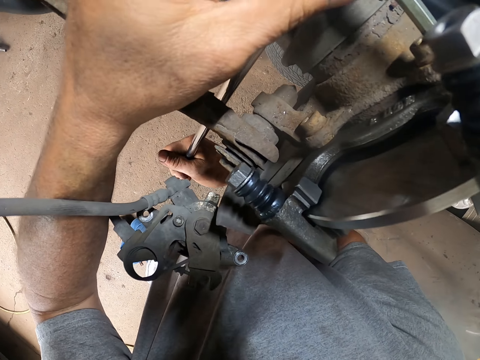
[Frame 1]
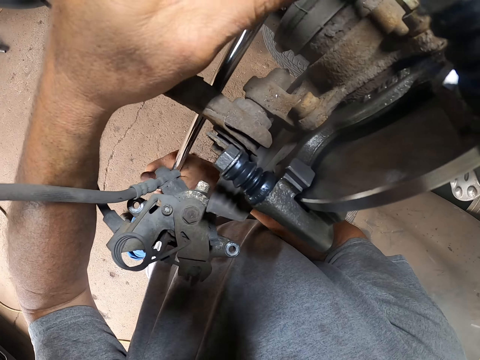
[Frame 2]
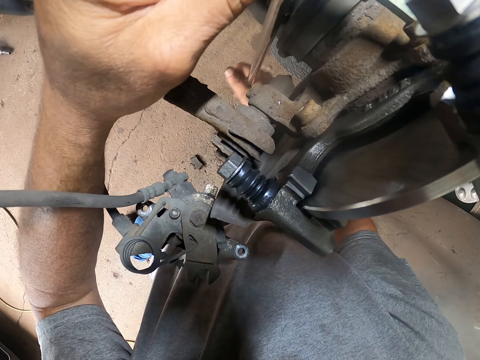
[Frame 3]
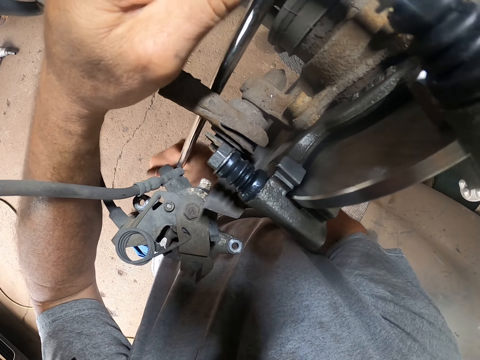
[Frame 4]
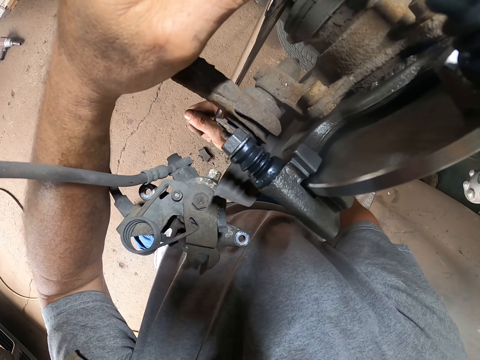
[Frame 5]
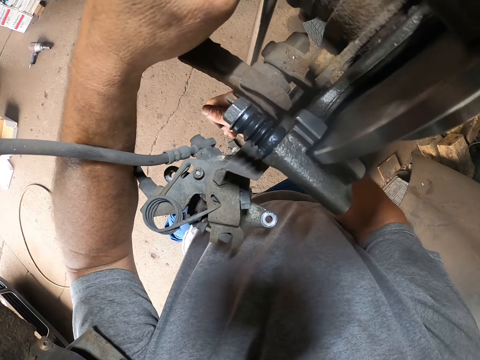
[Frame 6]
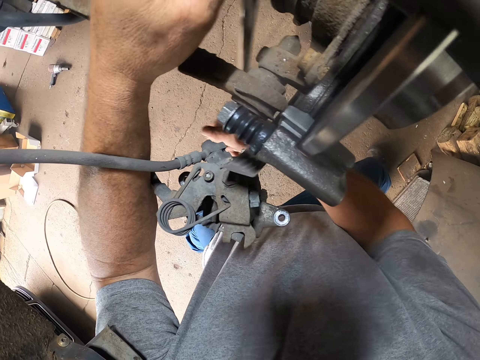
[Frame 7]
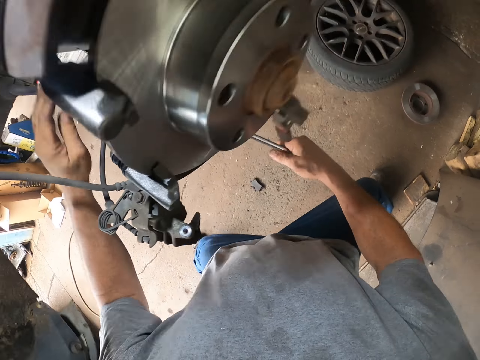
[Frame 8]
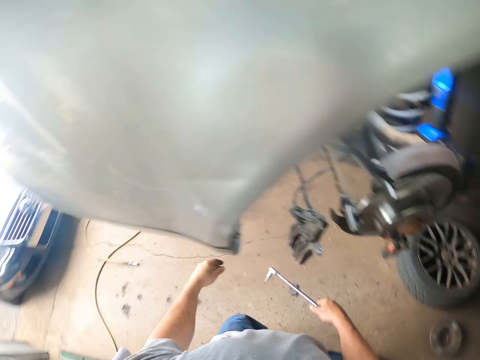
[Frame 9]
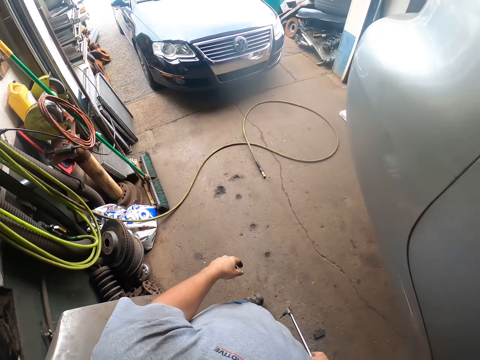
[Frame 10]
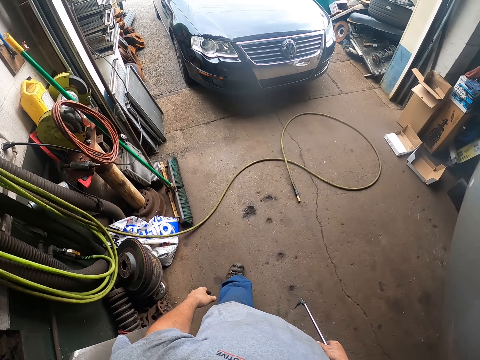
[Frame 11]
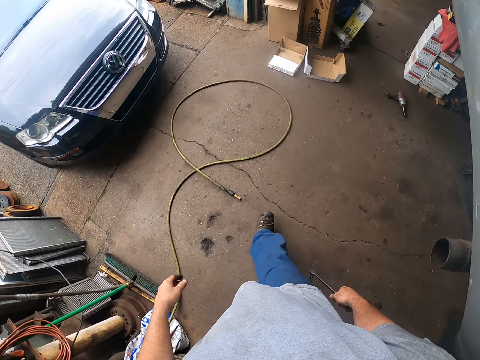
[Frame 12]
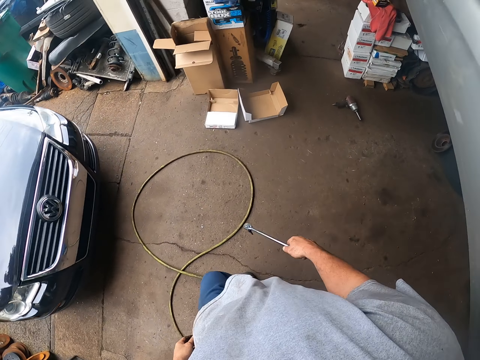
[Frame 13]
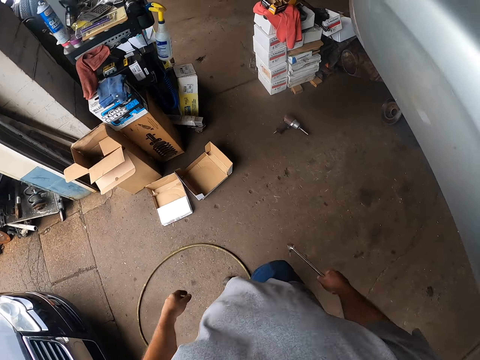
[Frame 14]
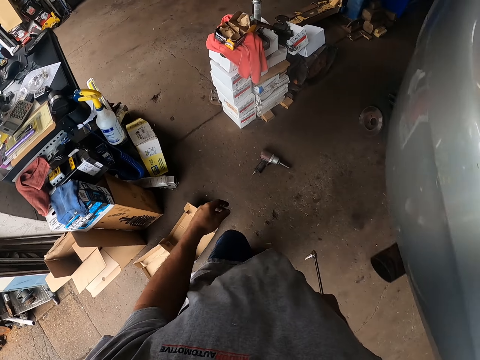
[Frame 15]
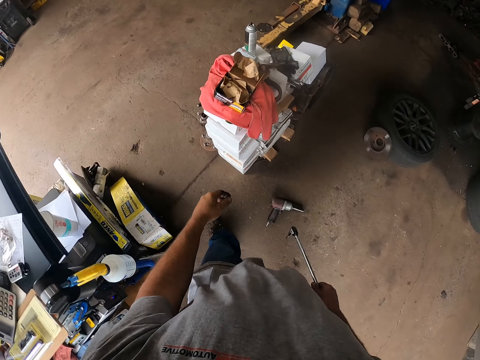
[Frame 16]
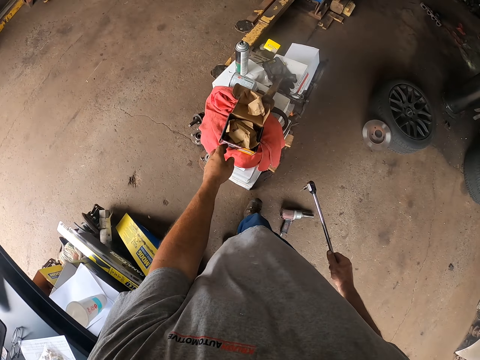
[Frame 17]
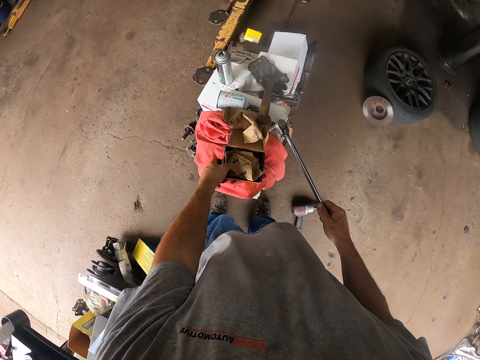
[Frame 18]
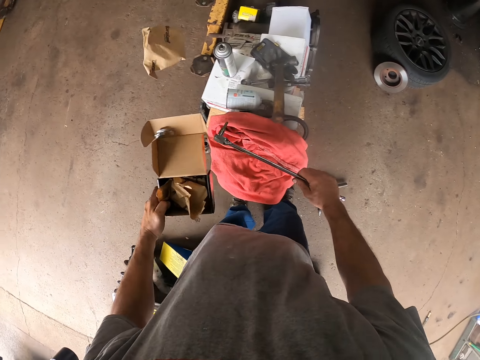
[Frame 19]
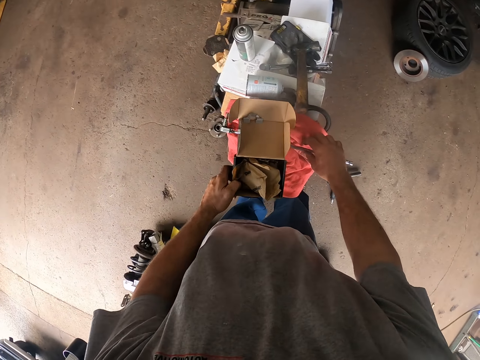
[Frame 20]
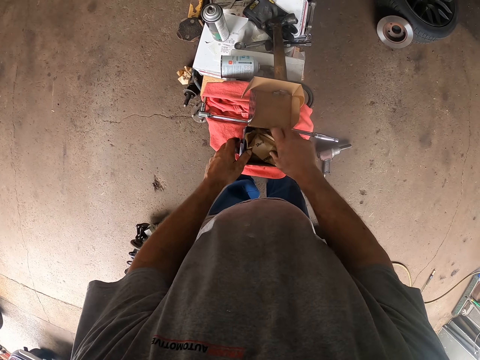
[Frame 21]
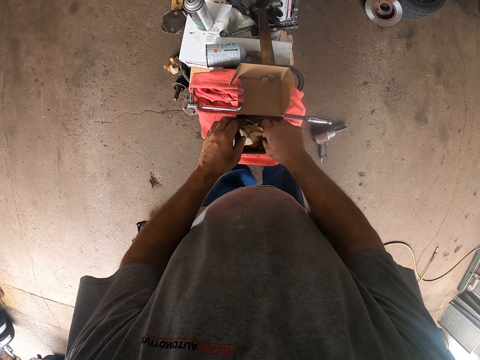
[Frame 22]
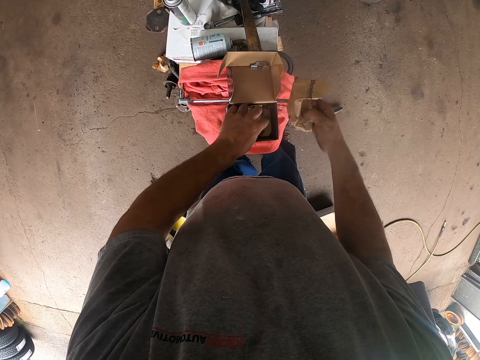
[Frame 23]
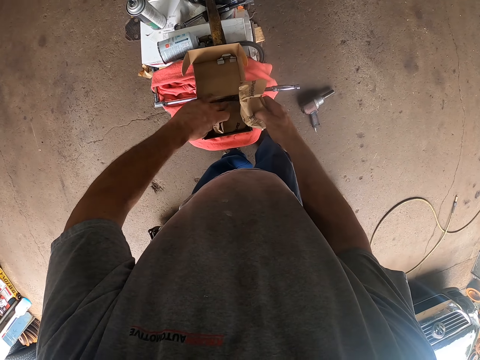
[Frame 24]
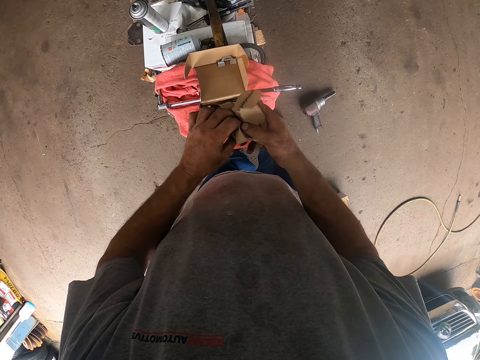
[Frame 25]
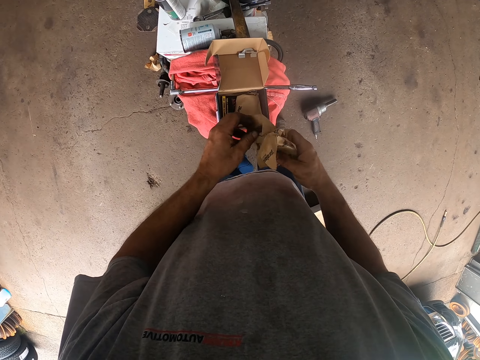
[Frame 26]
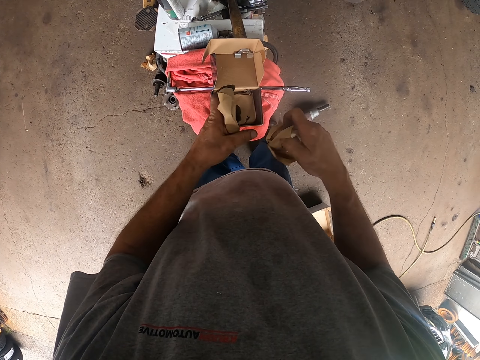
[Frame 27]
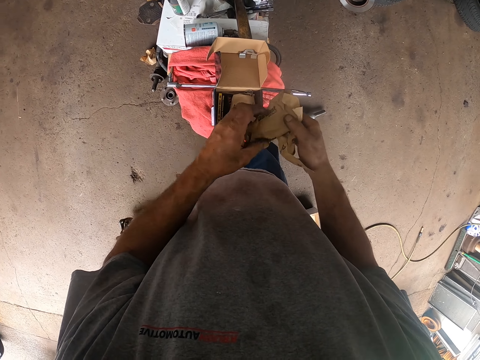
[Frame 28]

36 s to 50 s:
The camera wearer stops tightening the bolts and walks in the garage. They pick up a box of brake pads and put down the ratchet rig wrench. They put down the box of brake pads and unwrap the brake pads. They search through the box.

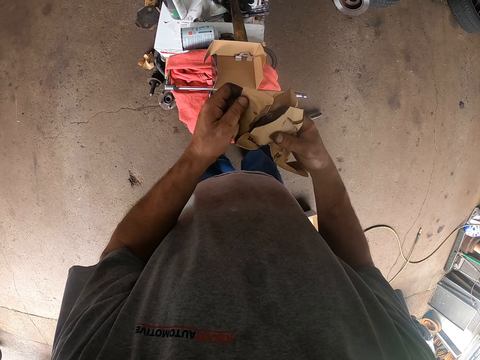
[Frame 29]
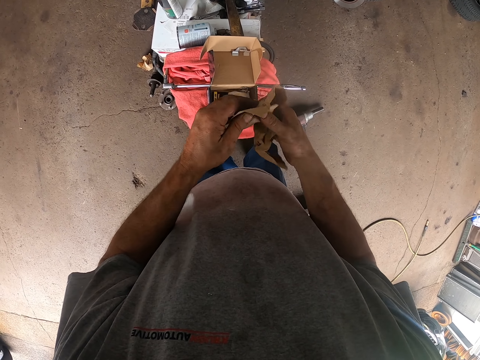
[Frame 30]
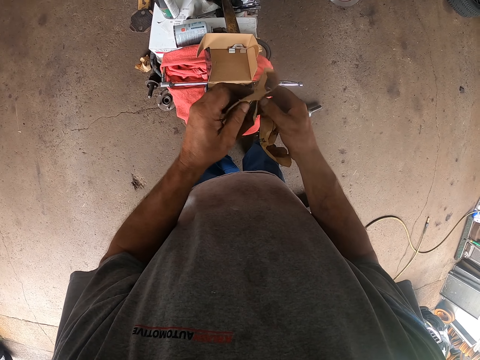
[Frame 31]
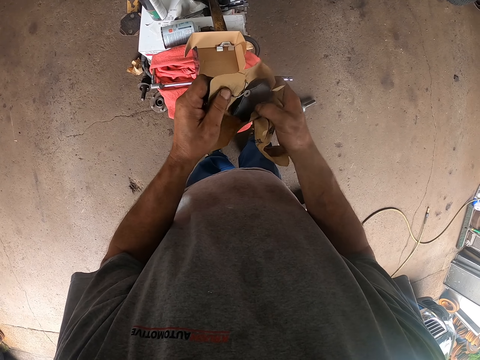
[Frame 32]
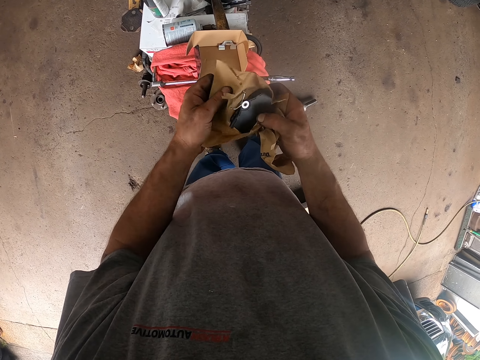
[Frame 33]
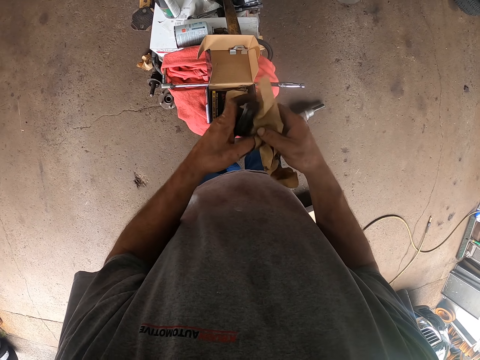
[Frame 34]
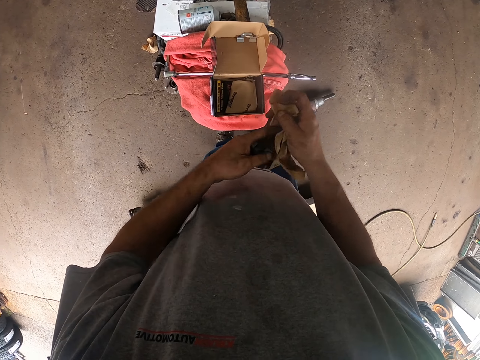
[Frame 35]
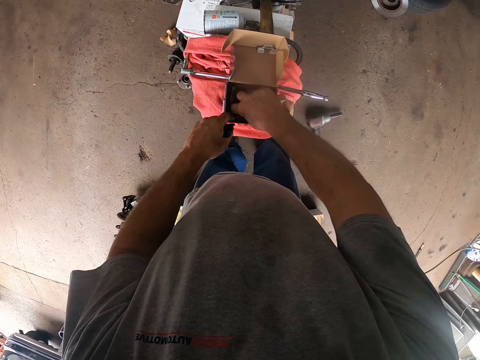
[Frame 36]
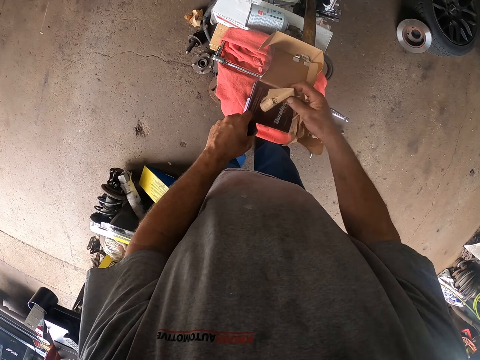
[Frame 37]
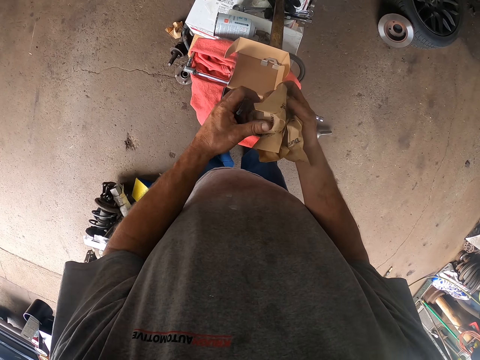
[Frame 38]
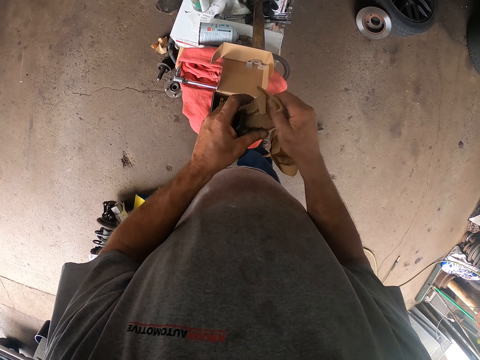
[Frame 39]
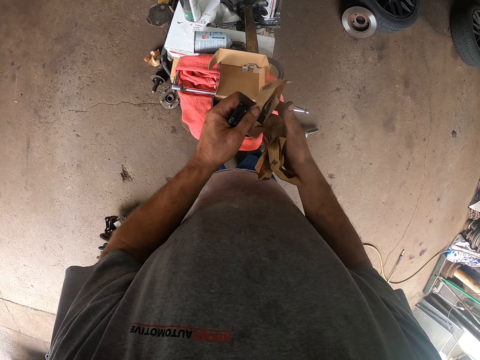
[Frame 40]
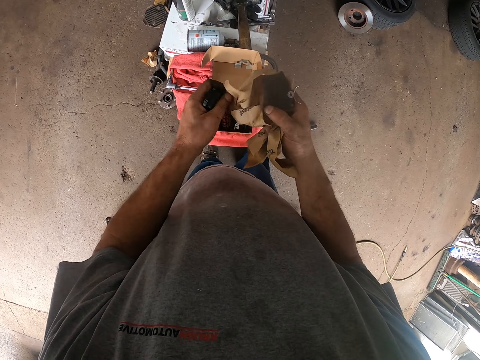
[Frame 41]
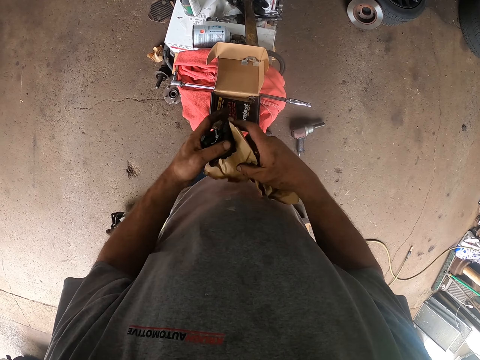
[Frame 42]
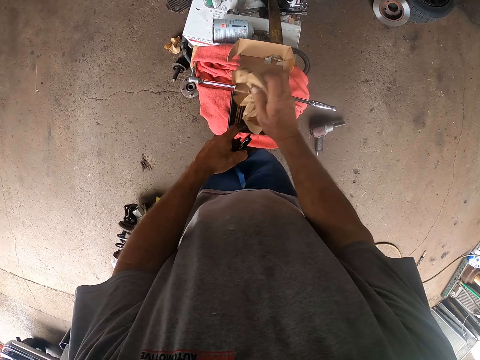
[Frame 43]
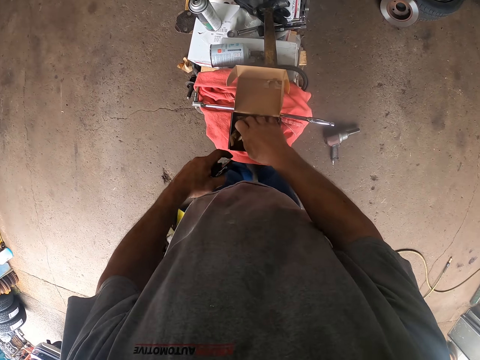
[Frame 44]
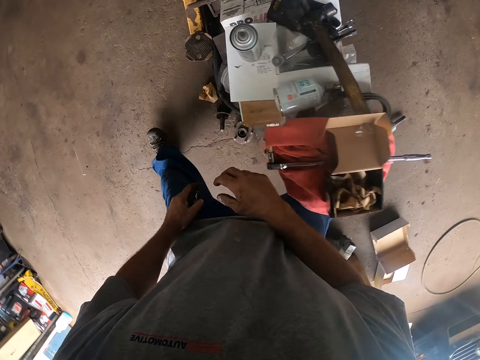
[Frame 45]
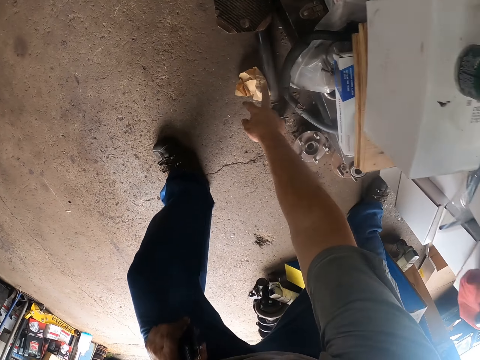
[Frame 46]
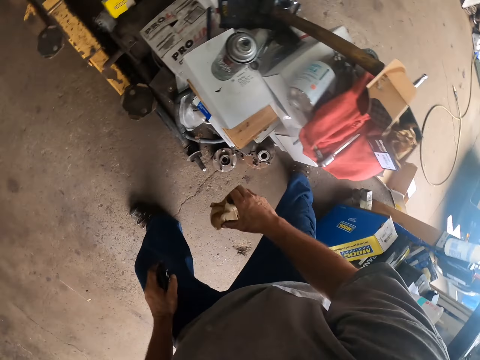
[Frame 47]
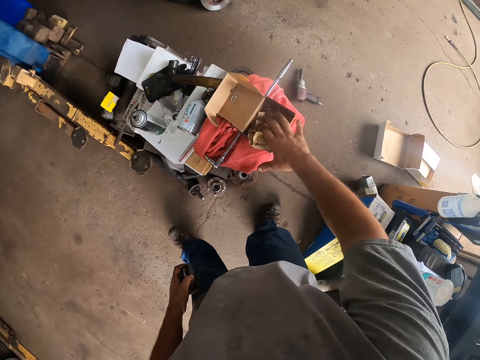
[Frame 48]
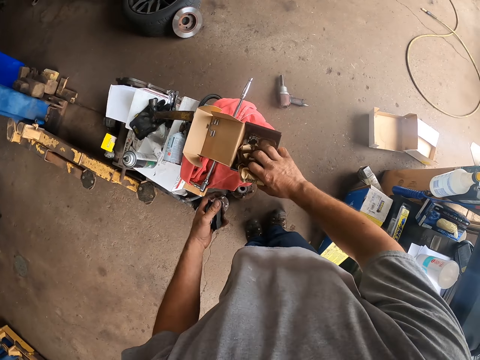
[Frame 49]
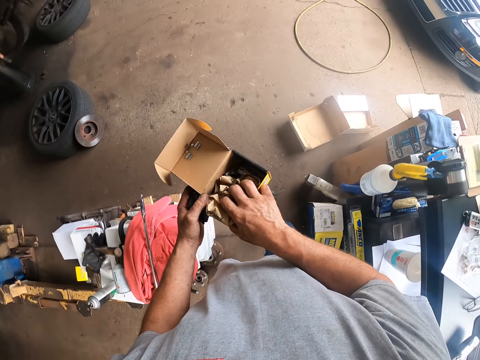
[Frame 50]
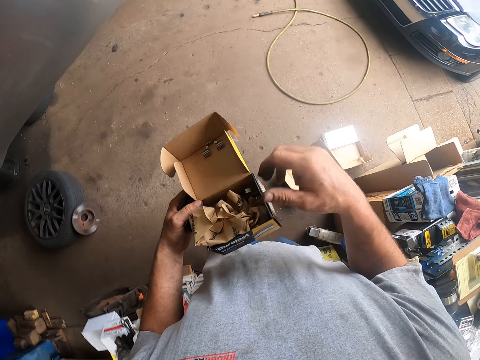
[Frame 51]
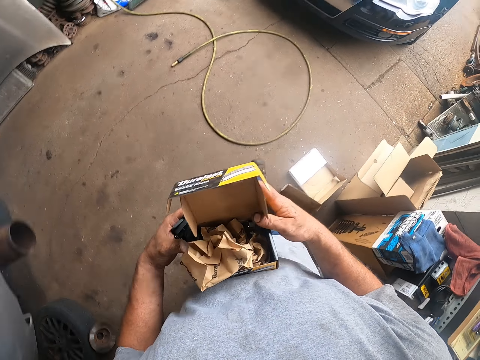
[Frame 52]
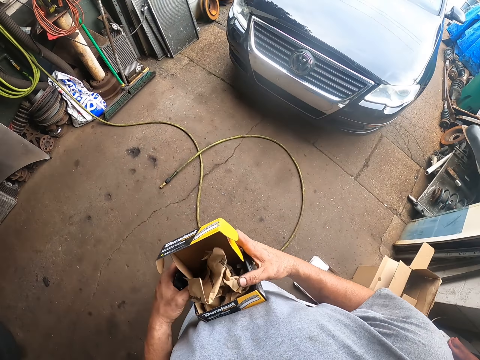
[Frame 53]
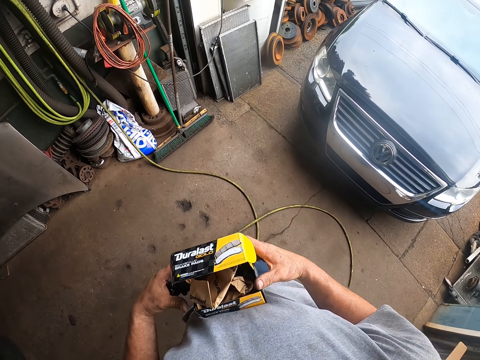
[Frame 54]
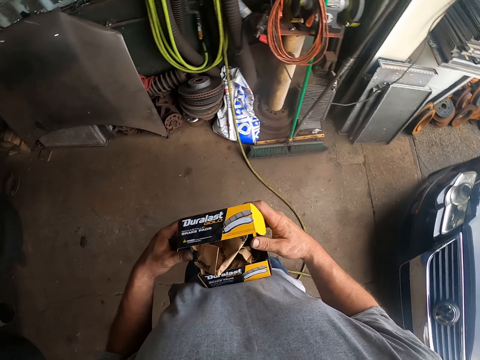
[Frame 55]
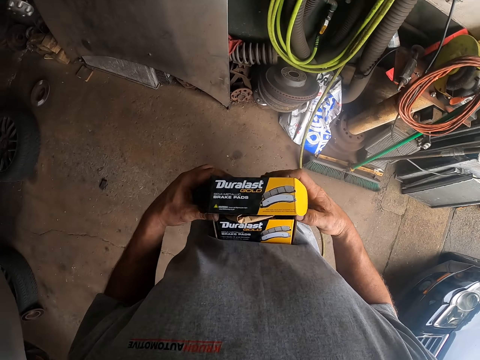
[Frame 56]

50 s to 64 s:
The camera wearer opens up a wrapping. They leave the wrappings in the box. They pick up an empty box of brake pads and walk with the box in the garage.
